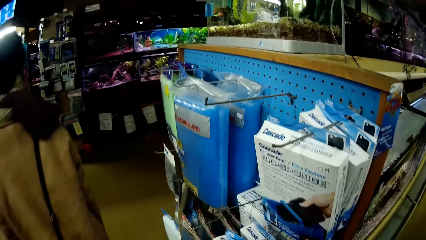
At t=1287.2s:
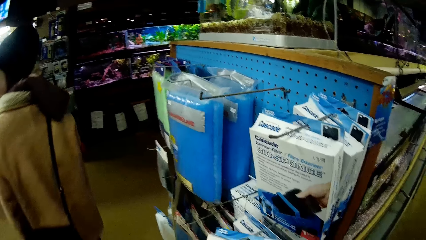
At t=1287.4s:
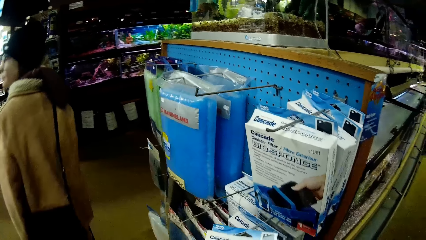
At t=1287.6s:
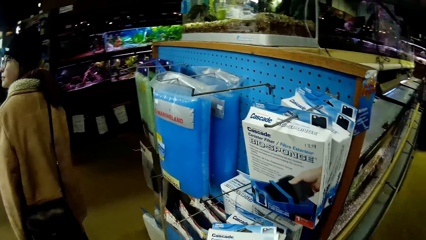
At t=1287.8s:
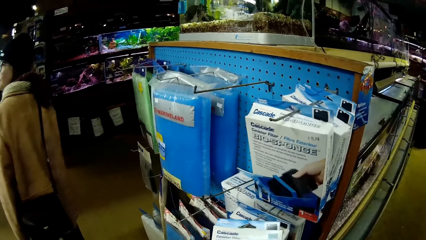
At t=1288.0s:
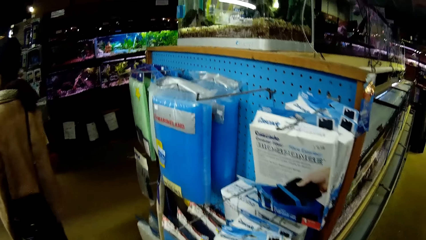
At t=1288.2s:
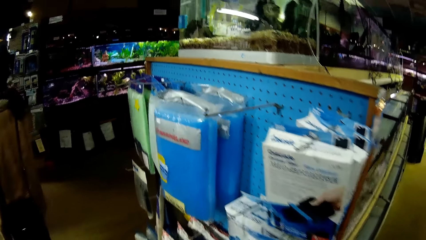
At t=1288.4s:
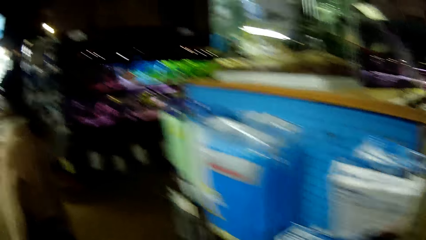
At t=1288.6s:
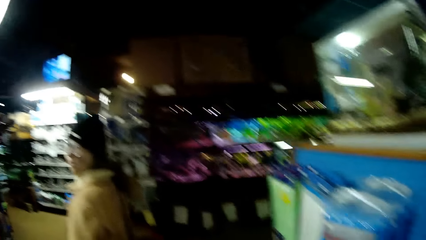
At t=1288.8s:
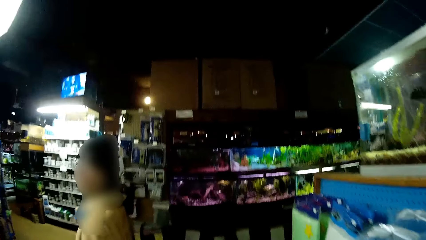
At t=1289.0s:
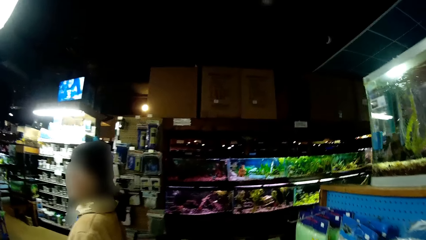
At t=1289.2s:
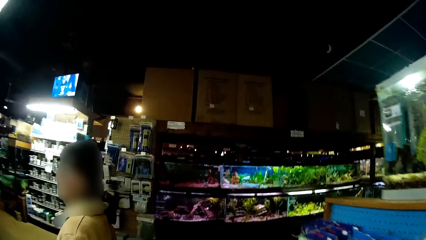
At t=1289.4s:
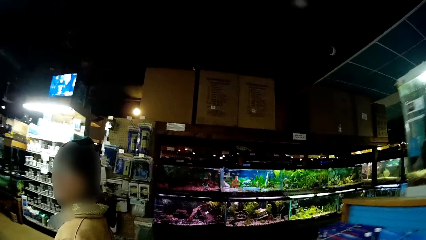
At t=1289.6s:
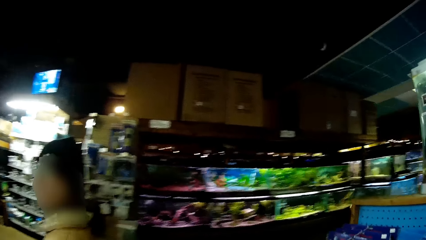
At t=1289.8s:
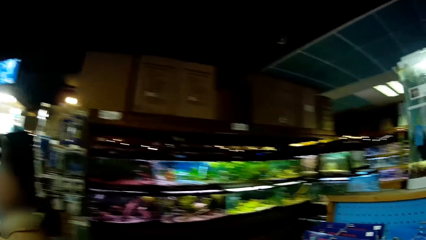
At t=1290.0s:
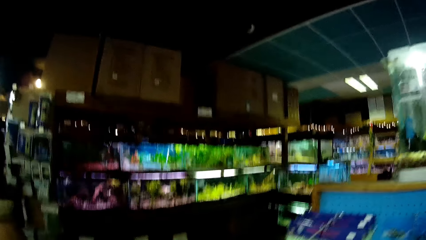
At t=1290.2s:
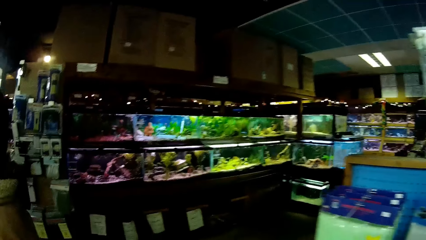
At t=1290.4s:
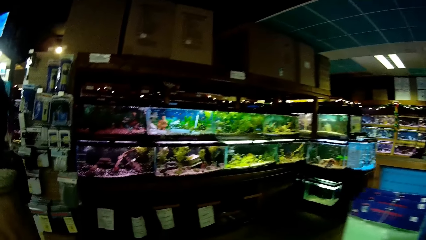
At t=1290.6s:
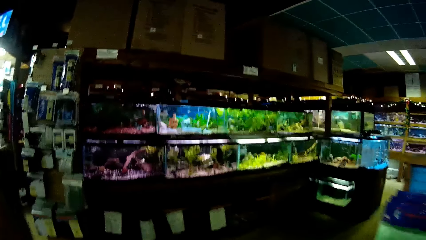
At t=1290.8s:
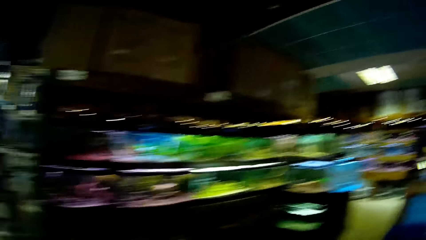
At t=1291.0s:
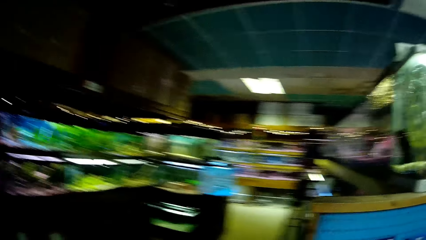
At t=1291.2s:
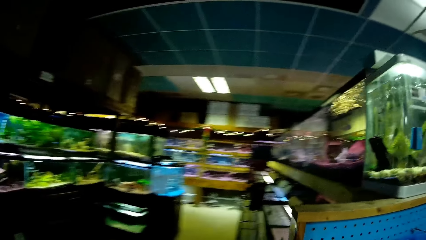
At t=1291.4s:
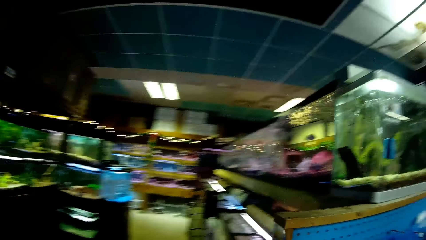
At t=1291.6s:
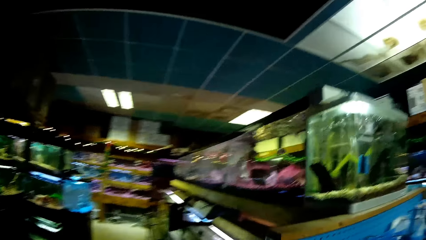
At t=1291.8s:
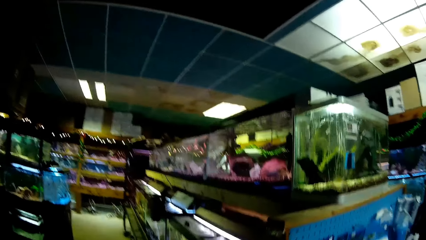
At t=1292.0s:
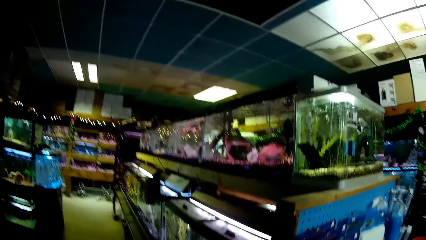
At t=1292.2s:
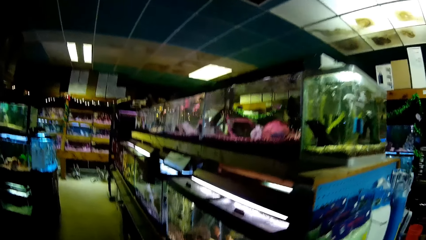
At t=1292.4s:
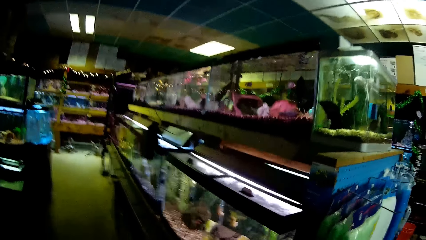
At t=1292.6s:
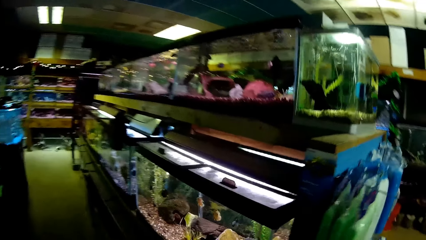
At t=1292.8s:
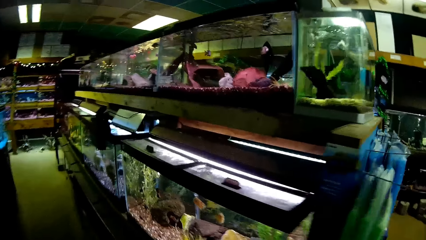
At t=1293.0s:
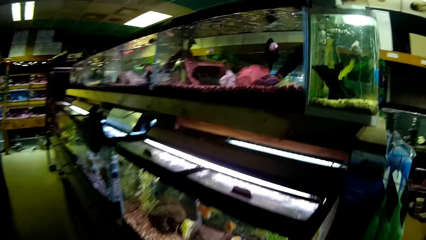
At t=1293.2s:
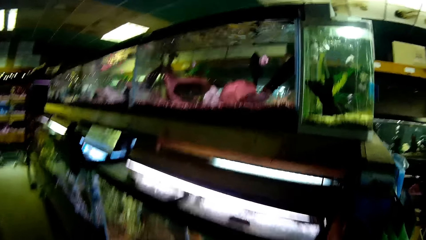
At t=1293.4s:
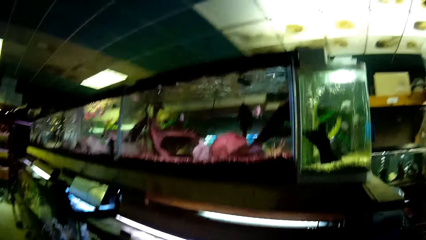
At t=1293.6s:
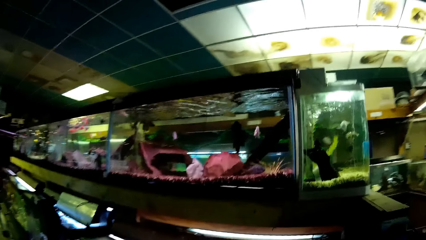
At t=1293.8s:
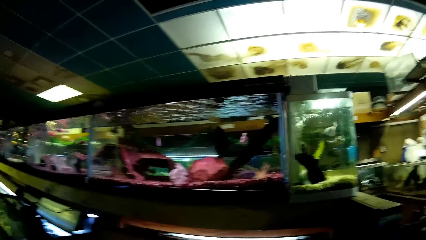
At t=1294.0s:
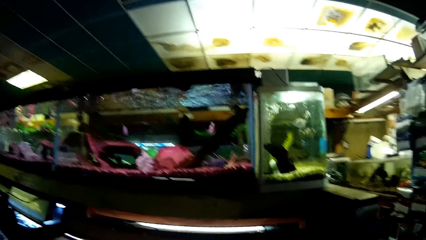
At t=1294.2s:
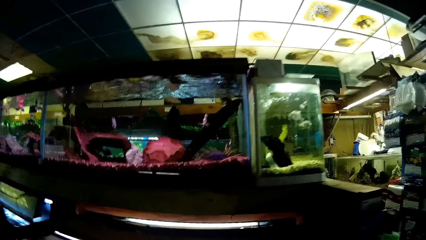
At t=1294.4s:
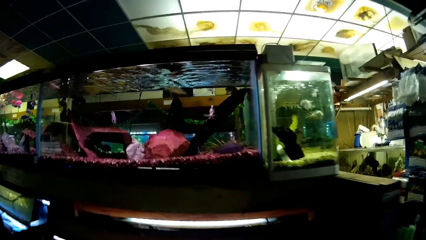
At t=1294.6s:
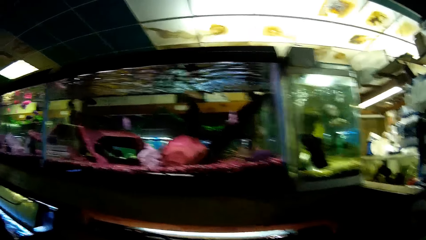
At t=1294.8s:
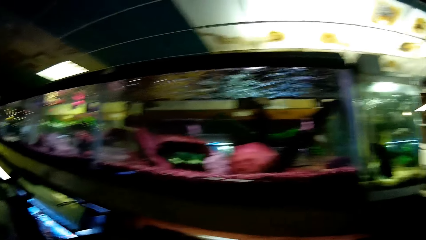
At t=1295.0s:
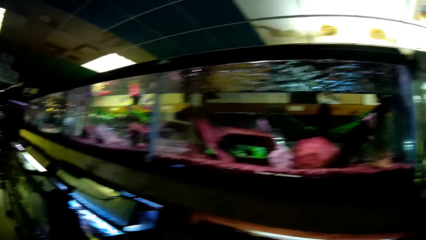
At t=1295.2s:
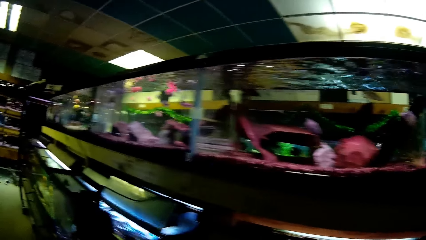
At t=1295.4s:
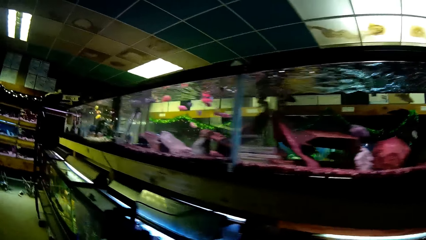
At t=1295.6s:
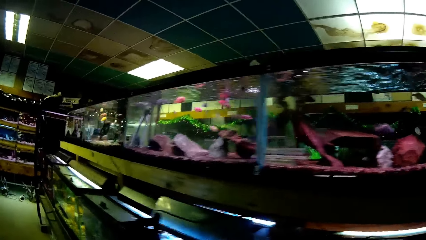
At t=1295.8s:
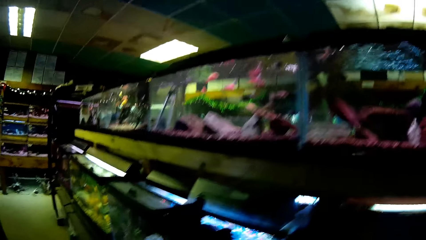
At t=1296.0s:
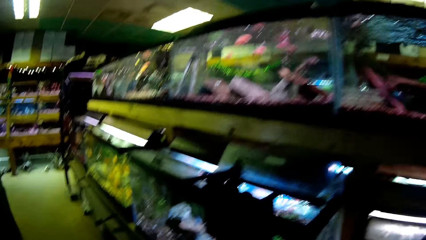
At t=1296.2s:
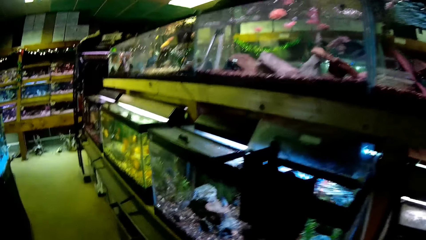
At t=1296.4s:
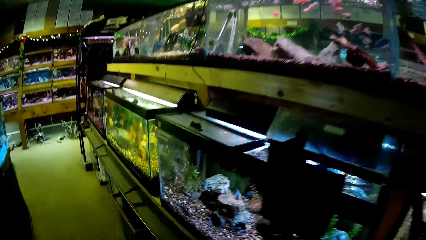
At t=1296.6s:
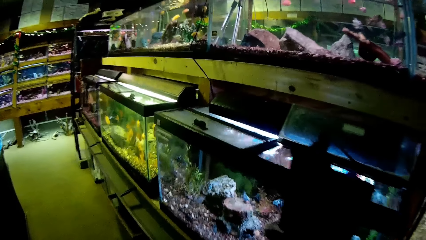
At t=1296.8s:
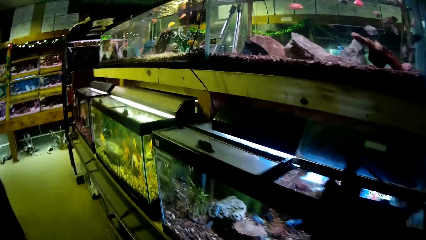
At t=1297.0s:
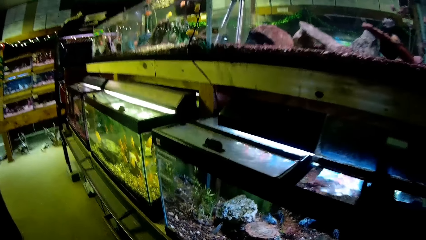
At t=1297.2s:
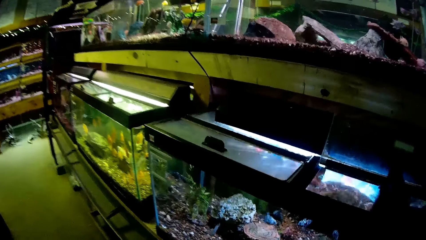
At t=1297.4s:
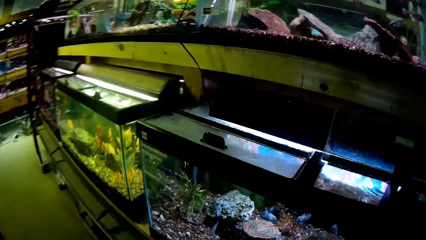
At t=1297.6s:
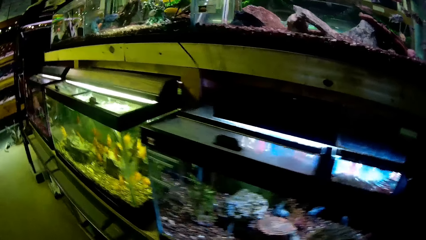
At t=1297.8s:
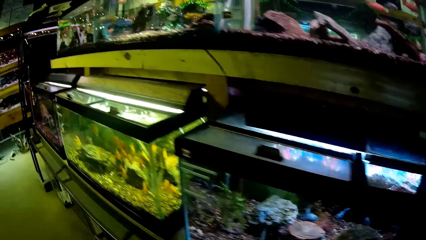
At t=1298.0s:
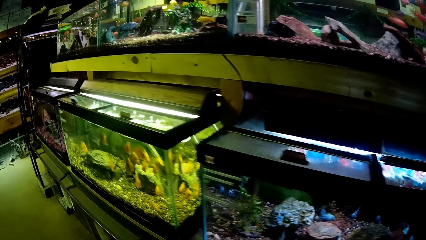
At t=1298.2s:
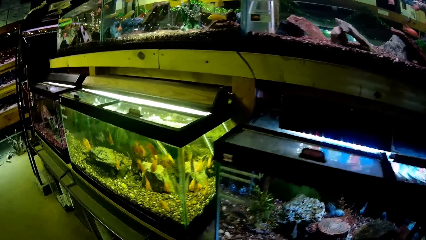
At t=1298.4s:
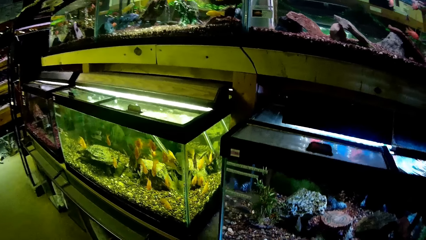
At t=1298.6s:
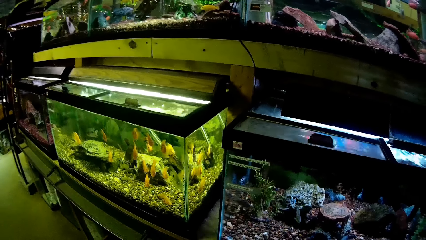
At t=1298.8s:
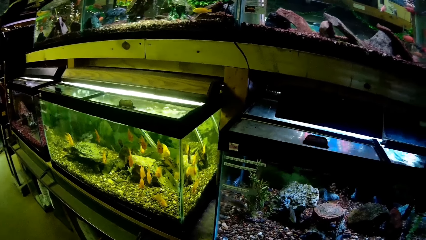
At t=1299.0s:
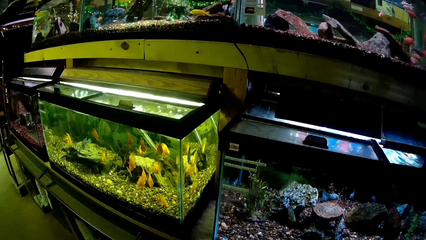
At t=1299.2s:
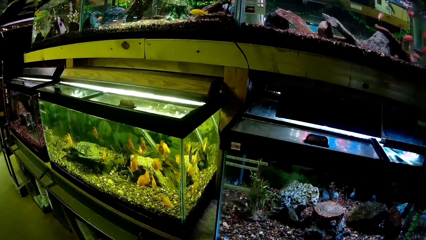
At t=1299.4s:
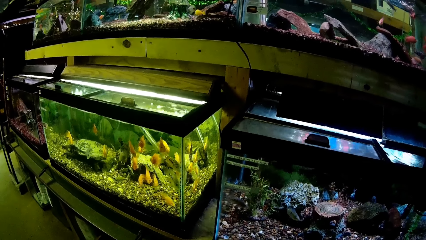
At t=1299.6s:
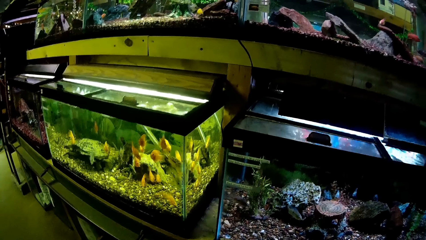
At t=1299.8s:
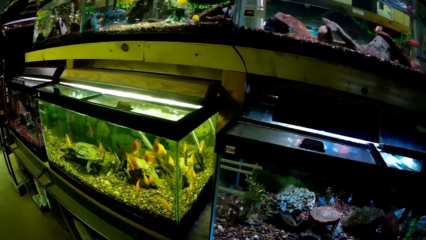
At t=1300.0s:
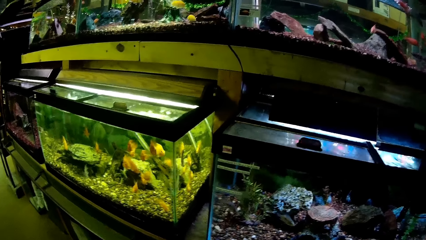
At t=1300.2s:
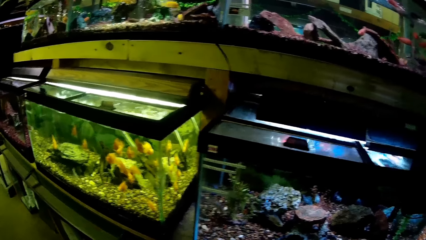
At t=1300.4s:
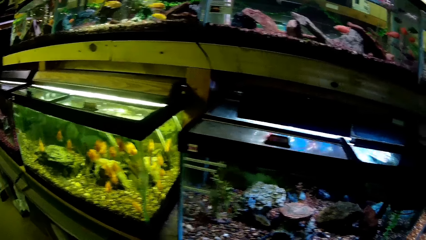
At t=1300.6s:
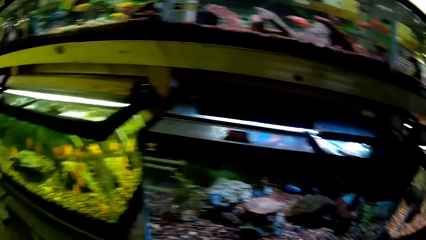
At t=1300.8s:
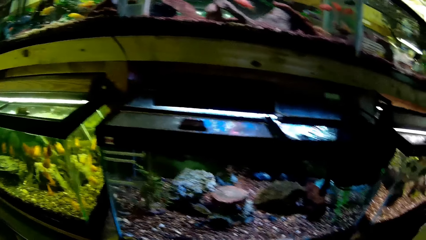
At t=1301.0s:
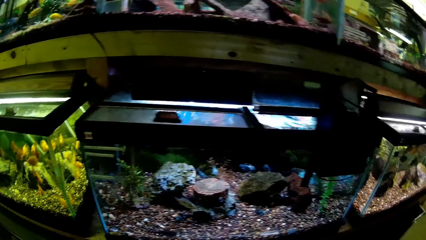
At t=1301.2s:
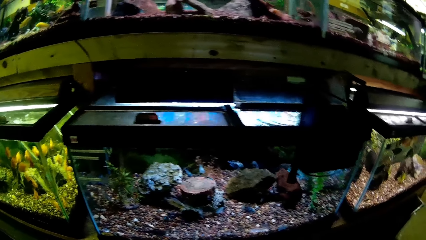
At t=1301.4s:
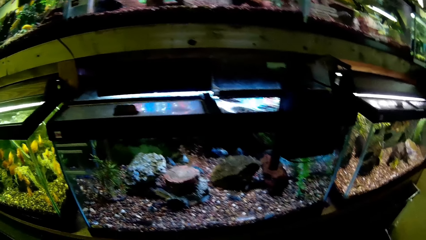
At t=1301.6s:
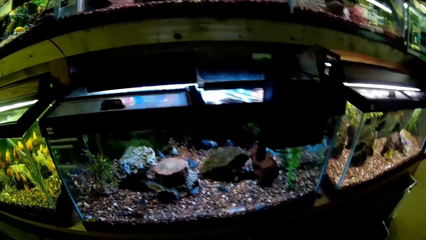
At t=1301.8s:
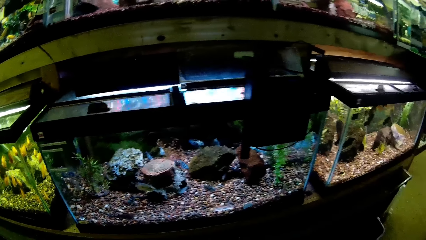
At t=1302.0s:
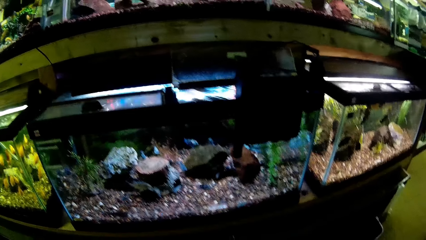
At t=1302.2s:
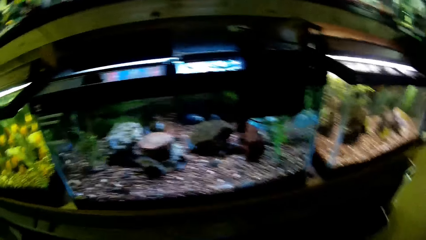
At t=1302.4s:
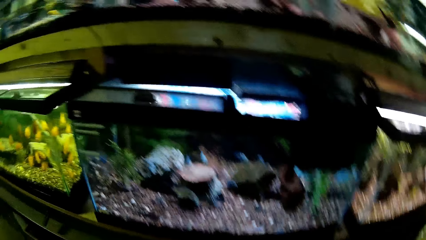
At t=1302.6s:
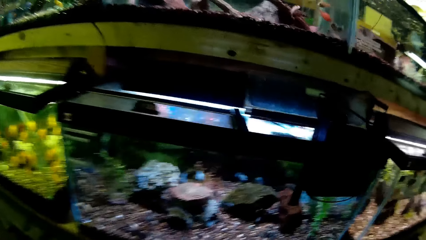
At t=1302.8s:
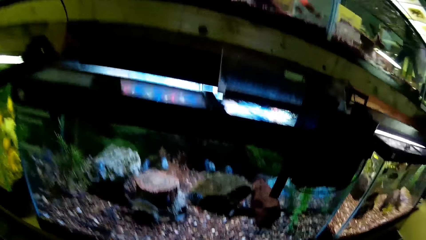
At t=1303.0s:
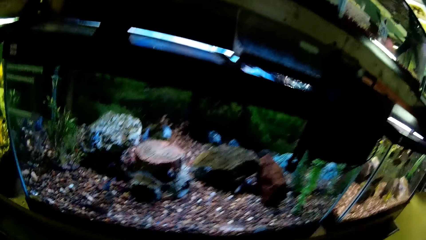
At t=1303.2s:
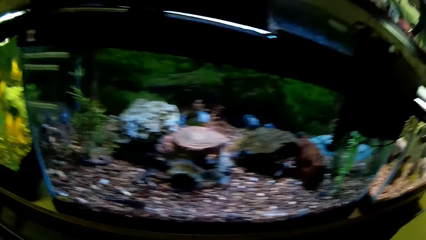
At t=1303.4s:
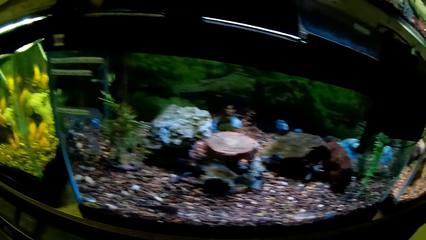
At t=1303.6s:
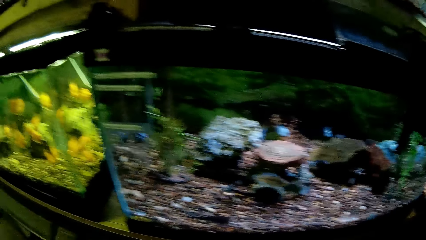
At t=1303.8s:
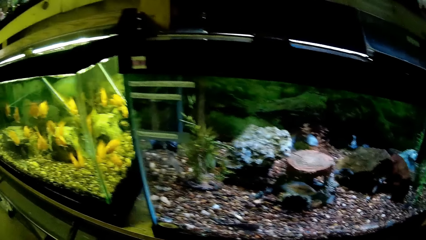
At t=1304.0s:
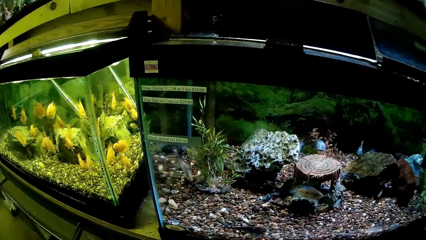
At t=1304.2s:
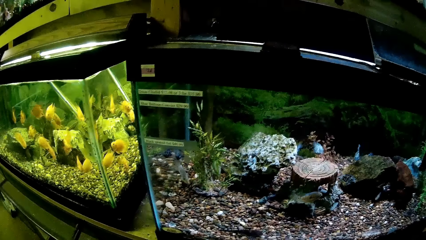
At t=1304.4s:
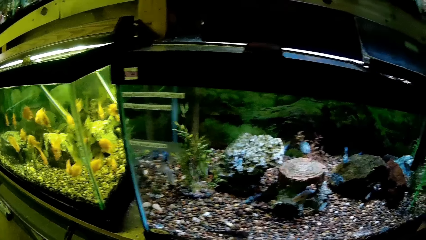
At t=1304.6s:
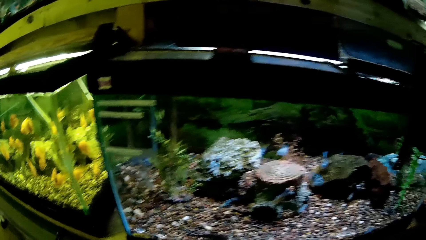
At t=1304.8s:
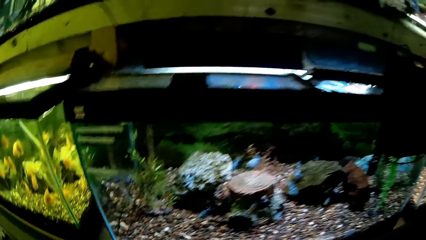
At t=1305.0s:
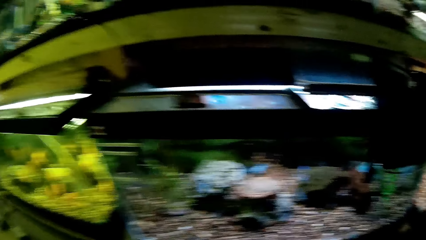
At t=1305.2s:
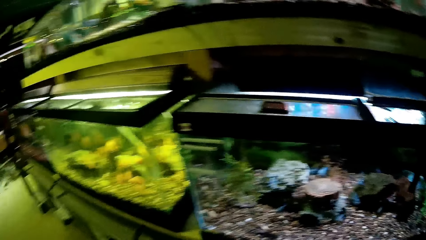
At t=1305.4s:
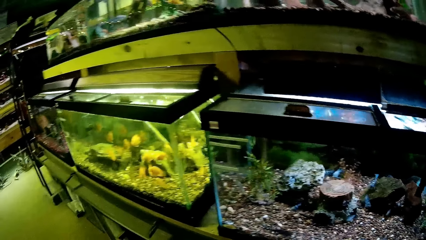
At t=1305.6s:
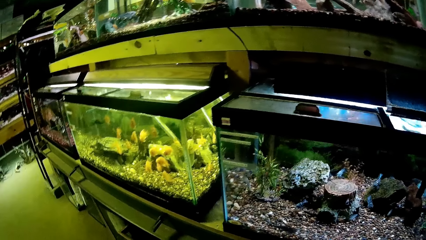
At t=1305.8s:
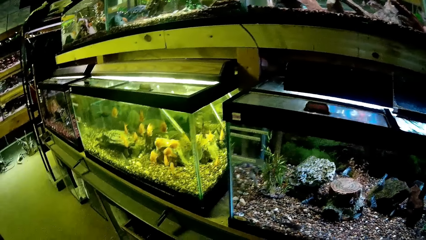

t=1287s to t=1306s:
The woman walks around the supermarket. The camera wearer walks around the supermarket. They view the aquariums along the supermarket.
